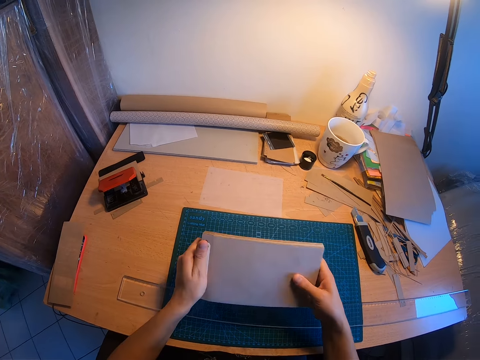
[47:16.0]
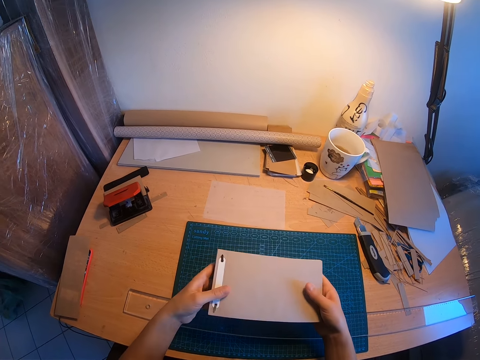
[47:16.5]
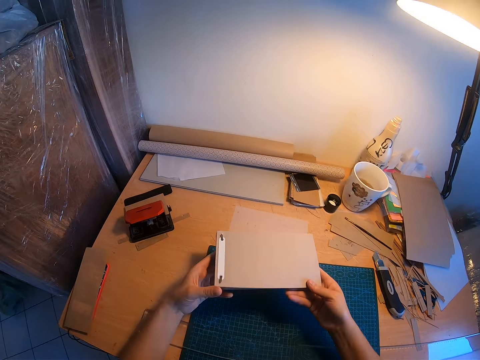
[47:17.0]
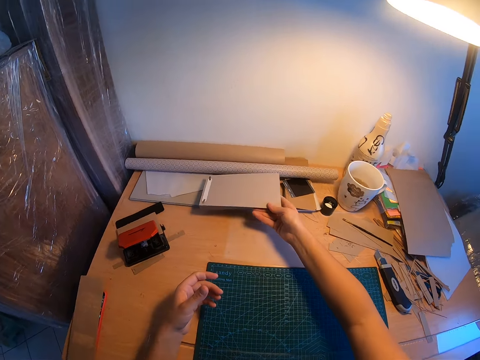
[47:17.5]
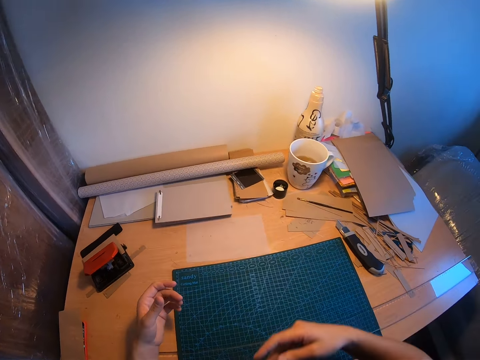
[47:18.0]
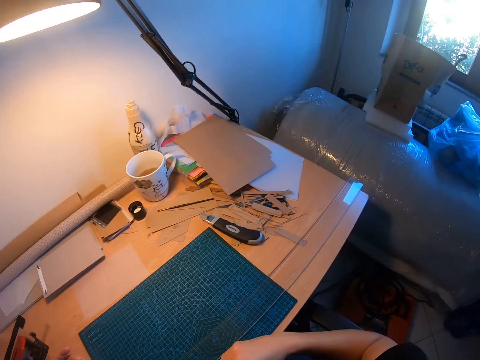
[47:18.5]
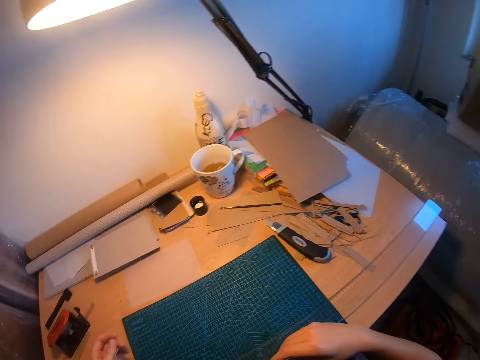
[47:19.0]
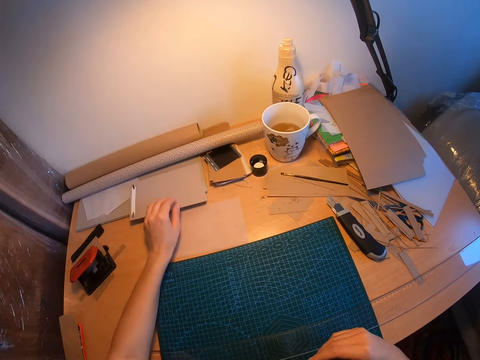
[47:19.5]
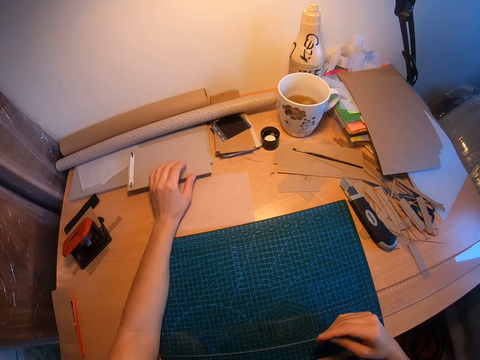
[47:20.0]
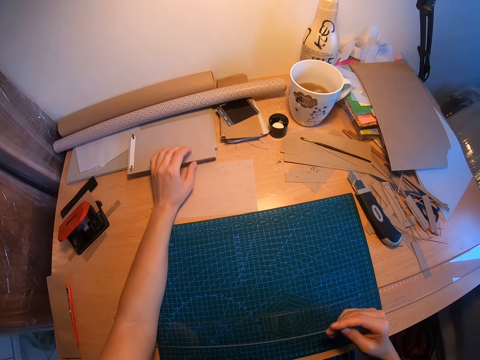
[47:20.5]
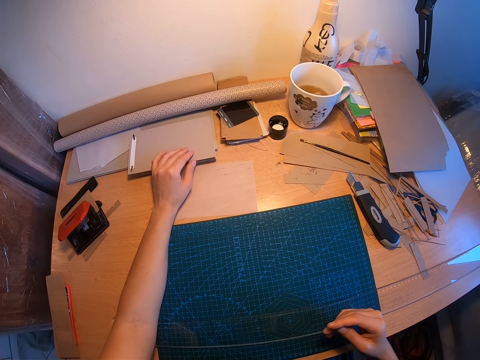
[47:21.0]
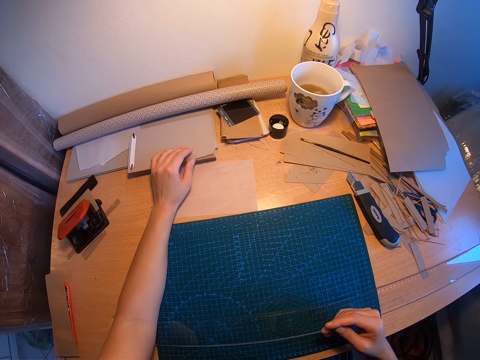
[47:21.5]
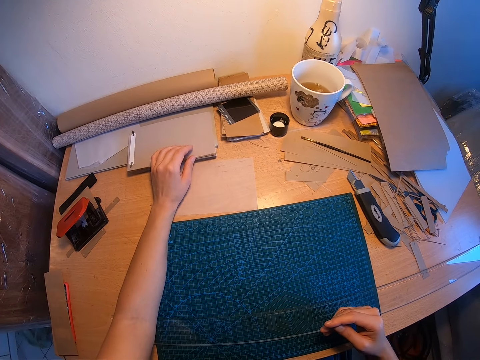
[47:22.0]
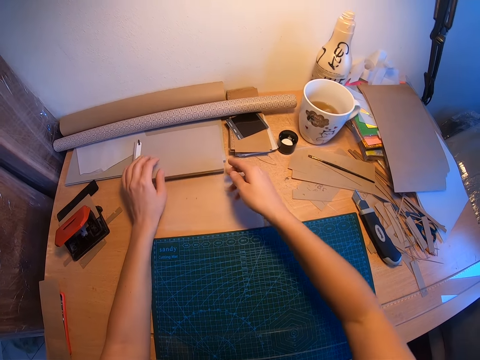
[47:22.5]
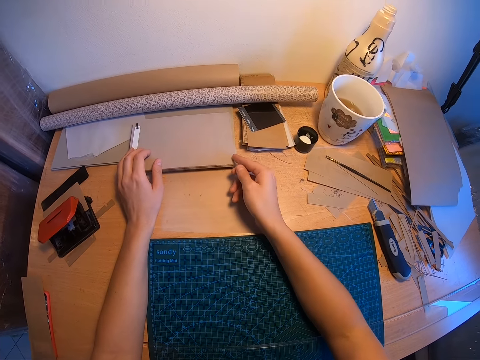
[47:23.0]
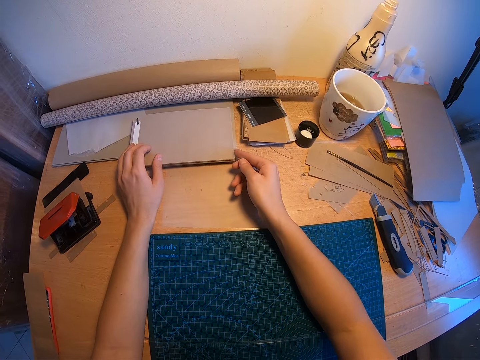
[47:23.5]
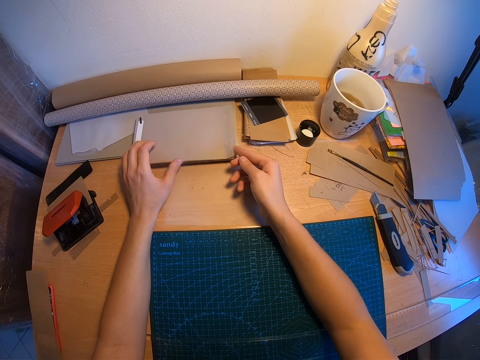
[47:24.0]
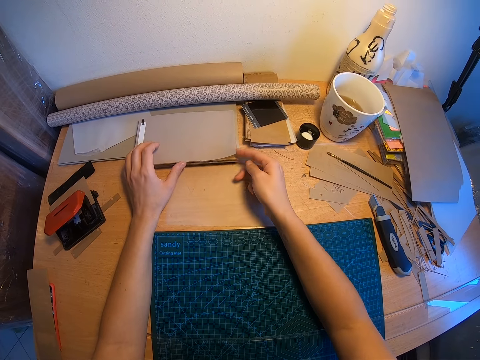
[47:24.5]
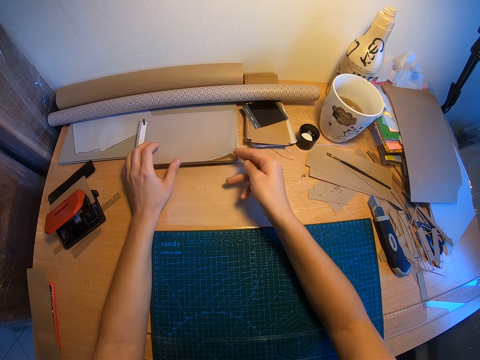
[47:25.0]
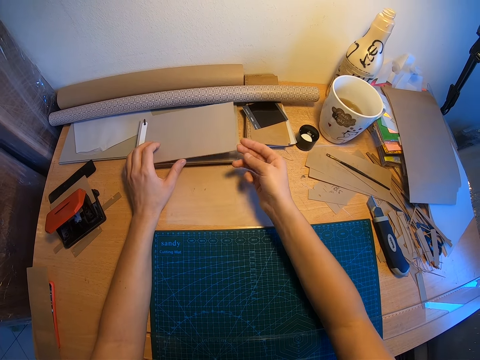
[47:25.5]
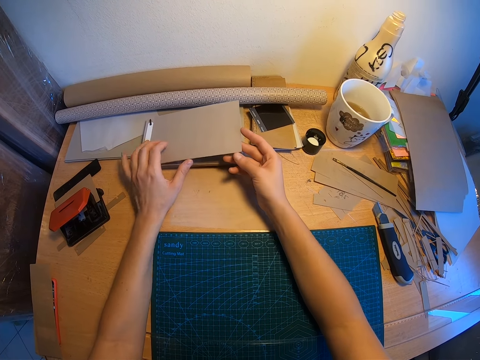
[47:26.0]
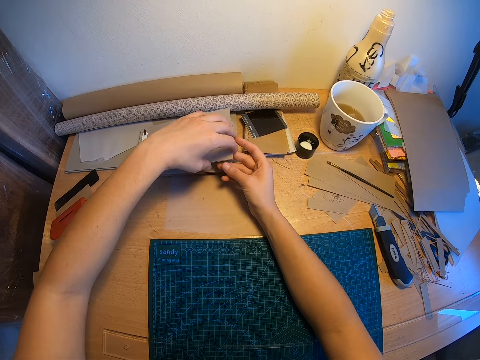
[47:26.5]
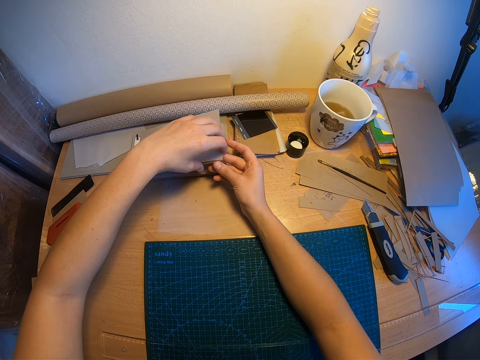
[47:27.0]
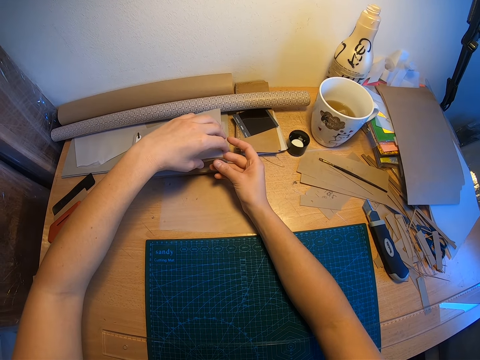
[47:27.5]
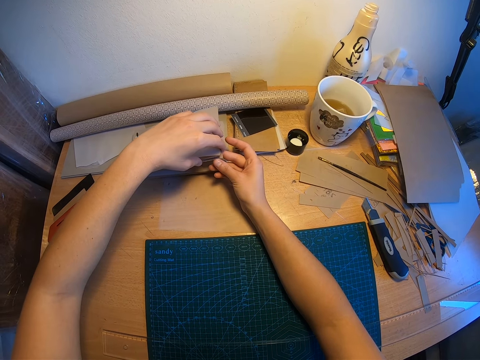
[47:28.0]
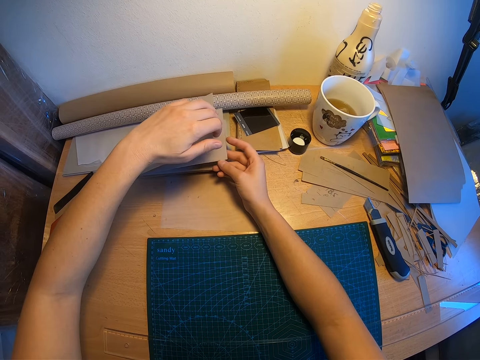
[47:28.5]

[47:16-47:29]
The camera wearer drops the jotter beside the paper roller again. She places the papers on the table. She looks around the work station. She touches the jotter with her left hand. She checks the papers. She examines the tip of the jotter.

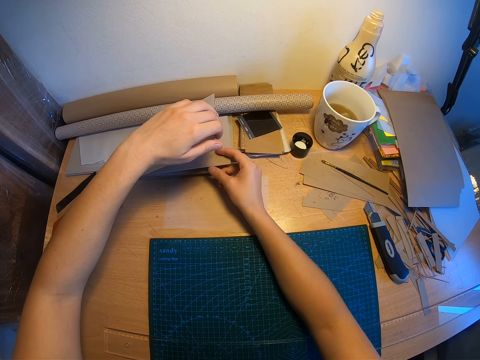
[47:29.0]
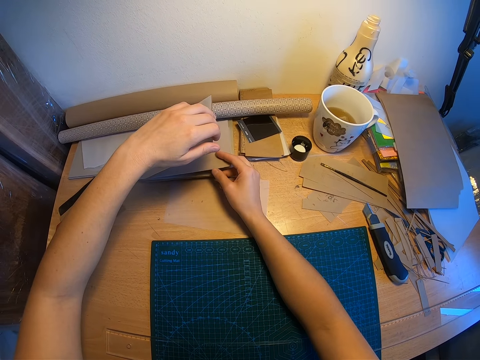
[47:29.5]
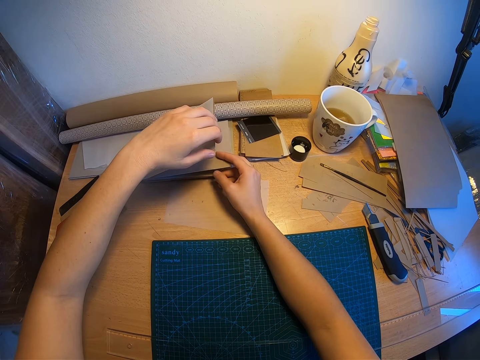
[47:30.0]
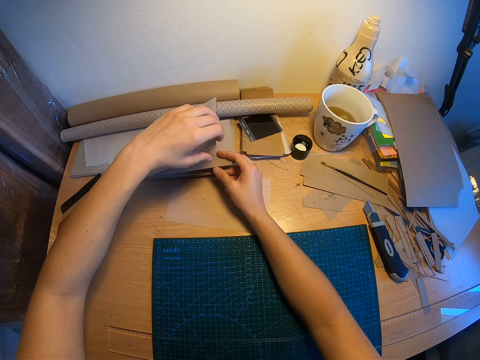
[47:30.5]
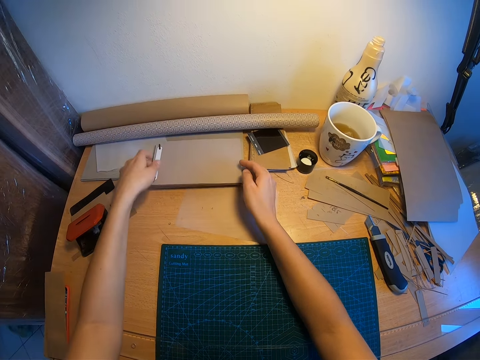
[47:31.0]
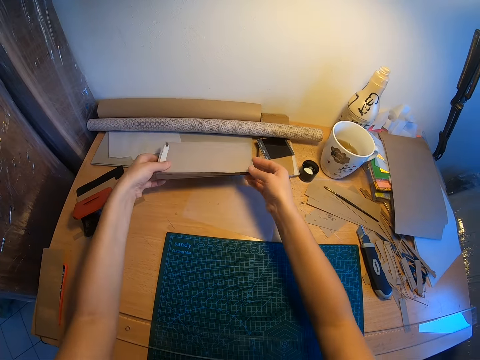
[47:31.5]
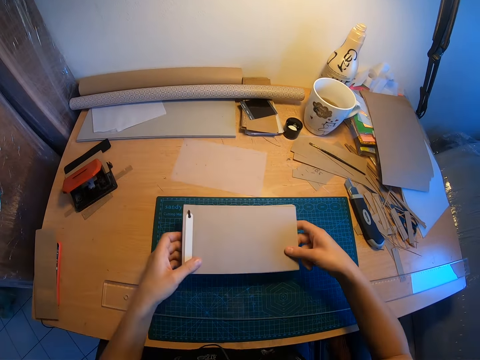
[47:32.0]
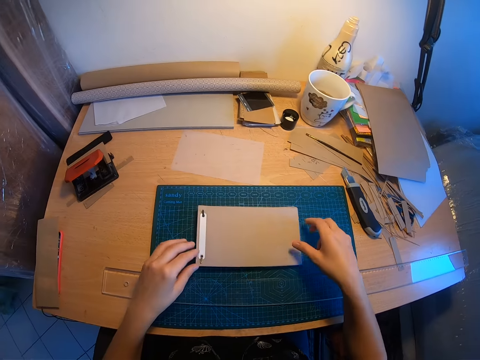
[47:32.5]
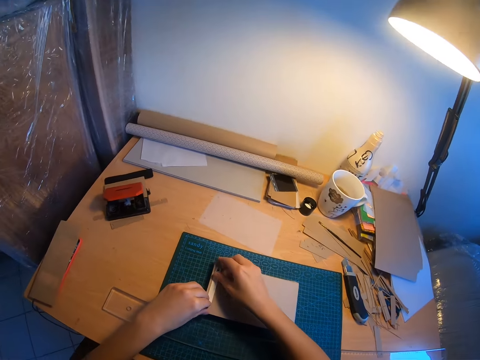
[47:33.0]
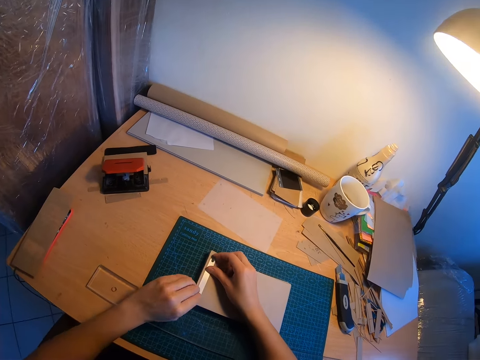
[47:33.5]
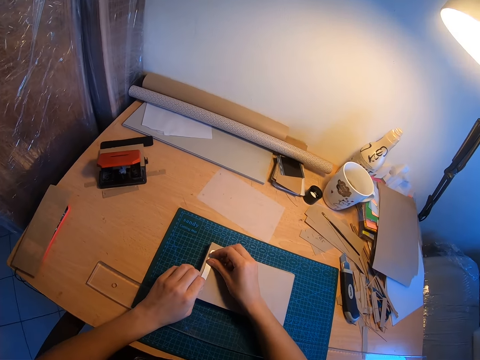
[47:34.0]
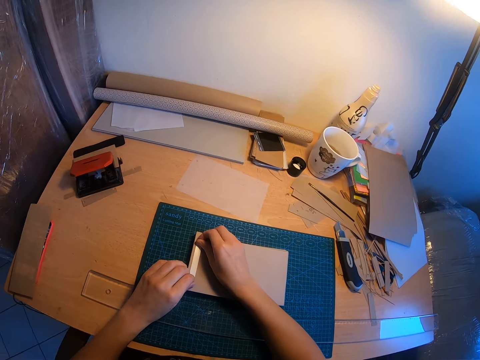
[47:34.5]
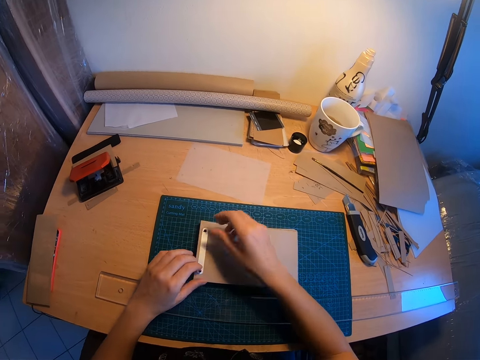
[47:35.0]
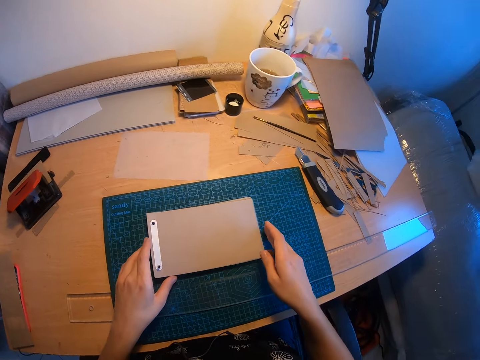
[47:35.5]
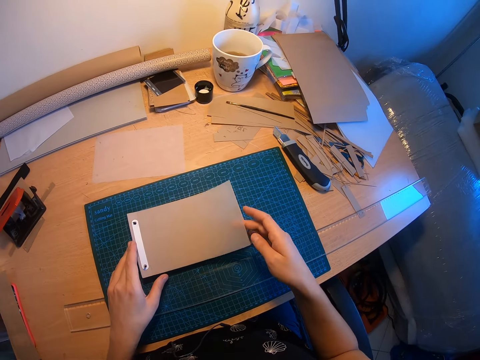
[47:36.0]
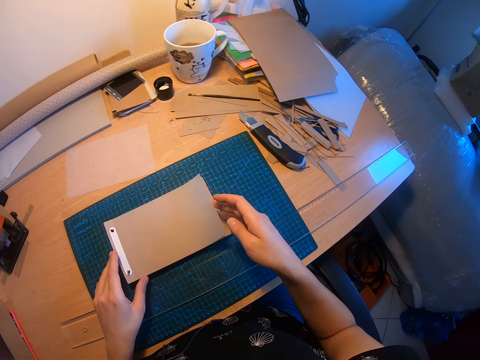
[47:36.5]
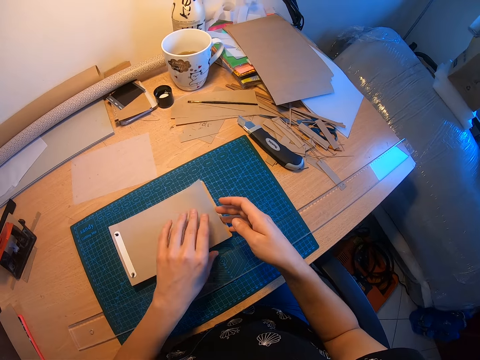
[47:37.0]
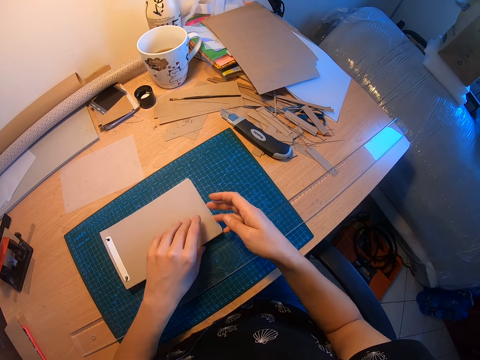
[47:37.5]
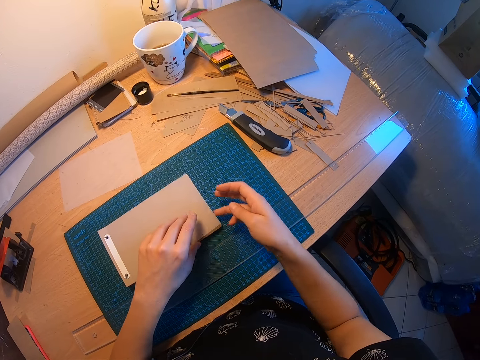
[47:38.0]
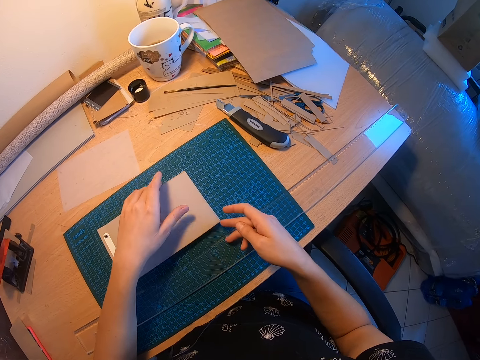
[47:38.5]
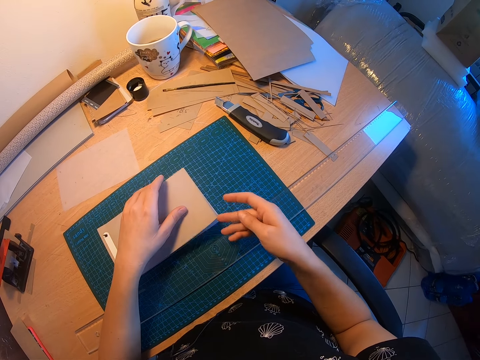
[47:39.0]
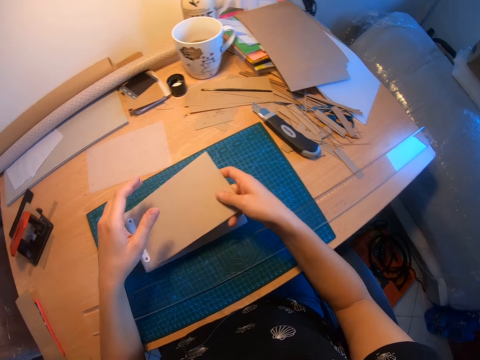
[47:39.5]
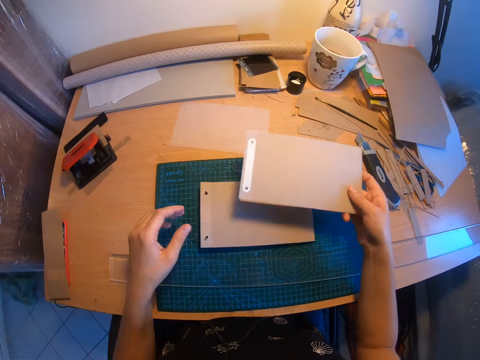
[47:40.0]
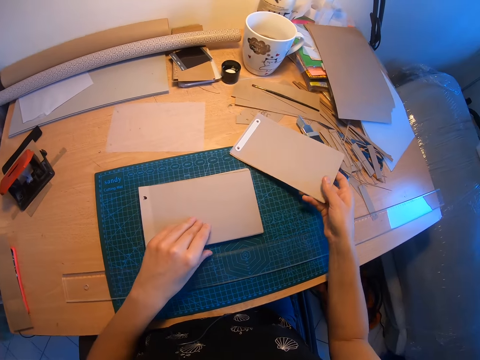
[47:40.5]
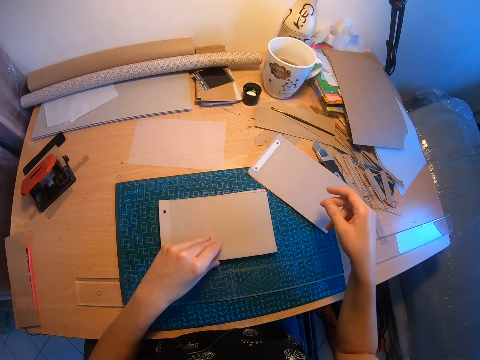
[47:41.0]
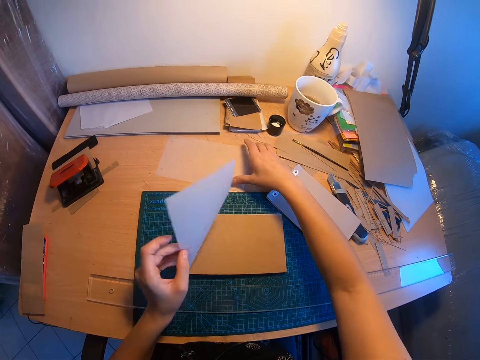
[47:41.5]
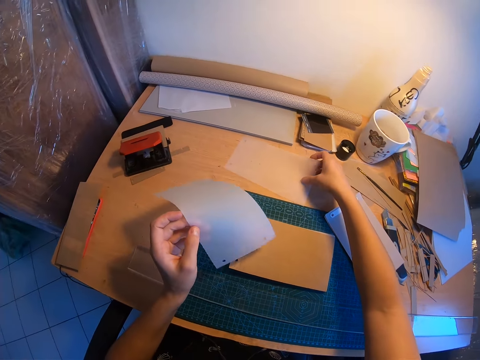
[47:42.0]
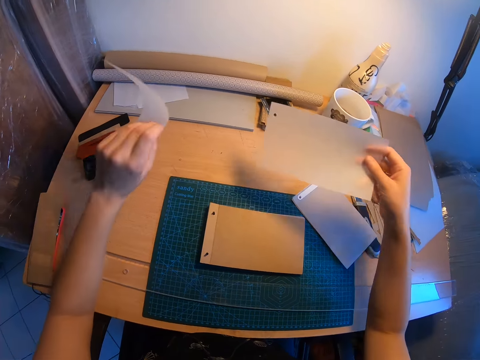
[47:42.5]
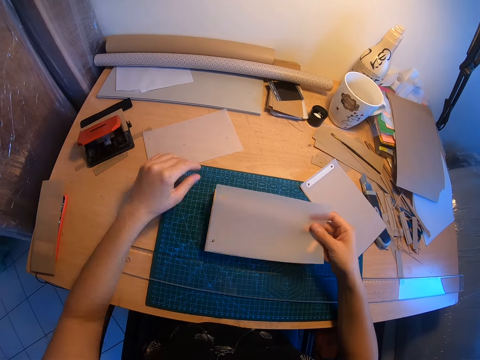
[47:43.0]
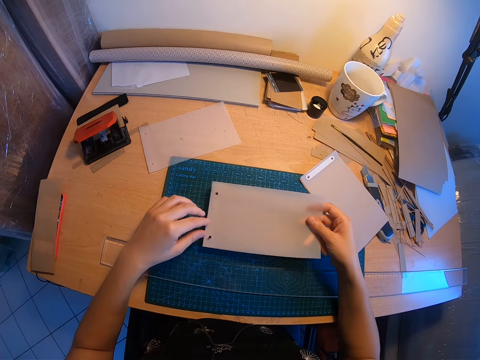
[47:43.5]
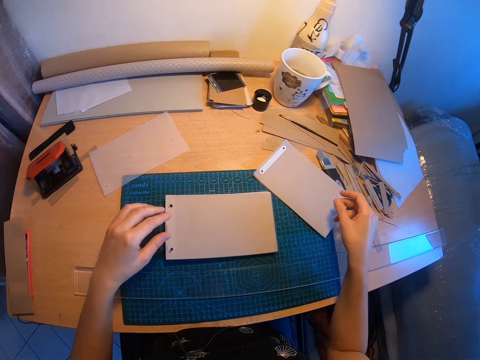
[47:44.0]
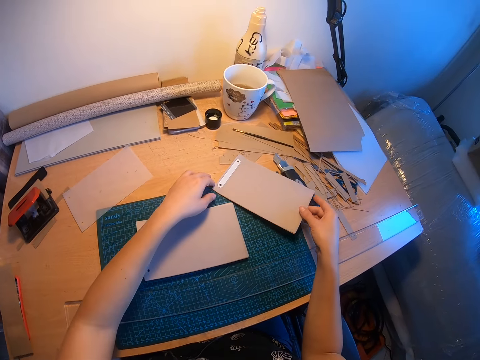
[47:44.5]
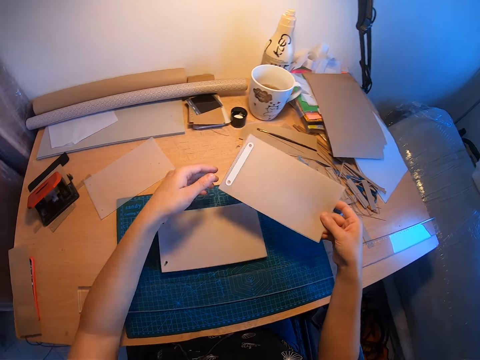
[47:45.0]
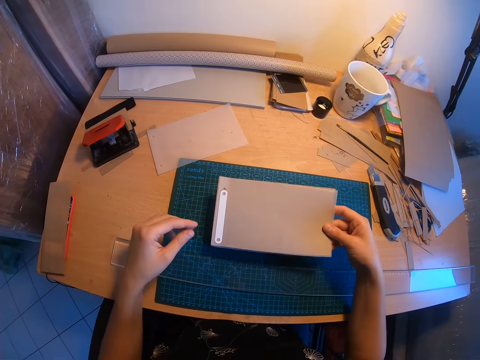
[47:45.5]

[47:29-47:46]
The camera wearer moves the jotter closer to the rule. They pick up the papers. They place the papers on the table. They open the binder. They remove the file clip holder on the papers. They remove the top layer of the jotter. They check the papers. They pick up the papers. They drop the layer on the table. They remove a white paper from the binder. They take a second white paper from the table. They place the first white paper on the table. They place the second paper on the binder or manila paper. They take the top layer from the table again.
